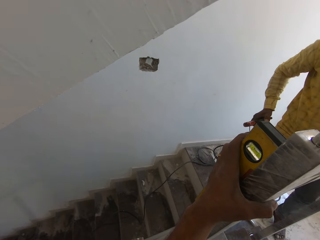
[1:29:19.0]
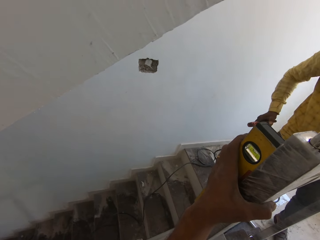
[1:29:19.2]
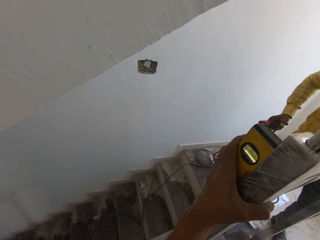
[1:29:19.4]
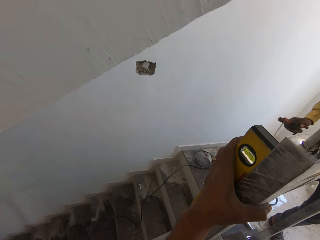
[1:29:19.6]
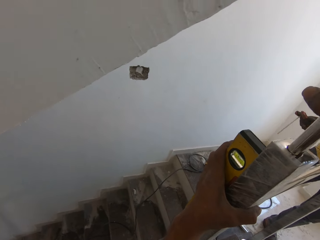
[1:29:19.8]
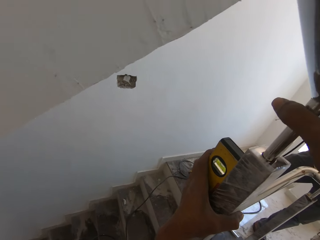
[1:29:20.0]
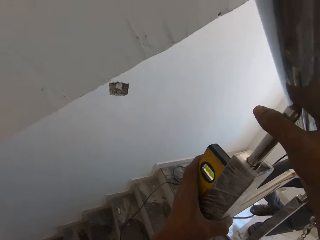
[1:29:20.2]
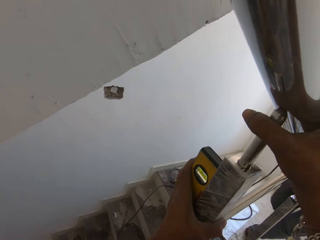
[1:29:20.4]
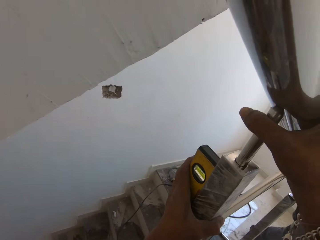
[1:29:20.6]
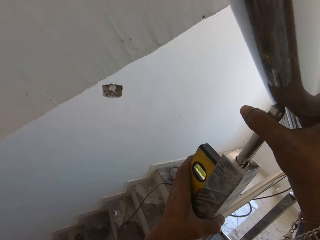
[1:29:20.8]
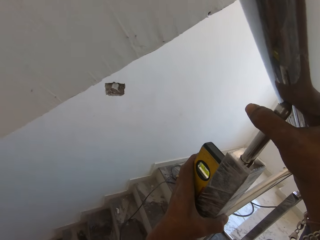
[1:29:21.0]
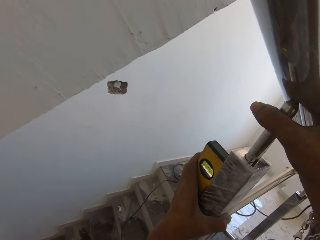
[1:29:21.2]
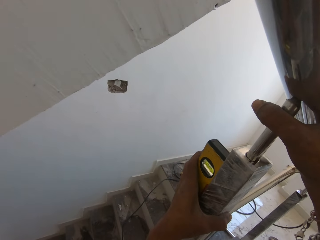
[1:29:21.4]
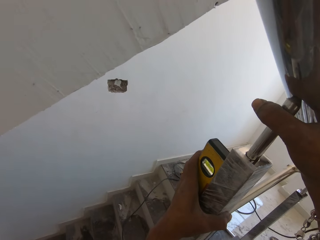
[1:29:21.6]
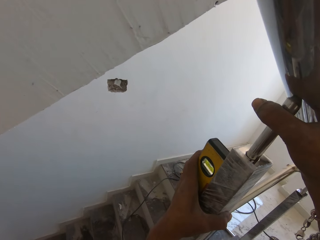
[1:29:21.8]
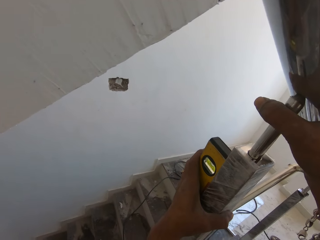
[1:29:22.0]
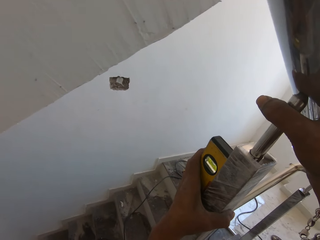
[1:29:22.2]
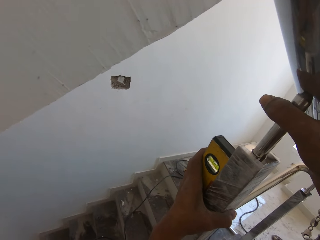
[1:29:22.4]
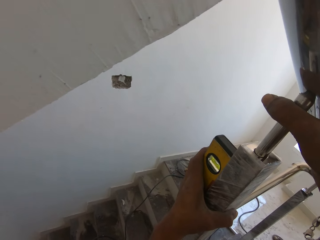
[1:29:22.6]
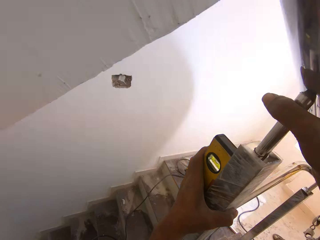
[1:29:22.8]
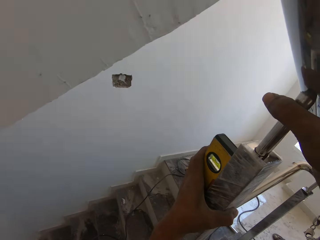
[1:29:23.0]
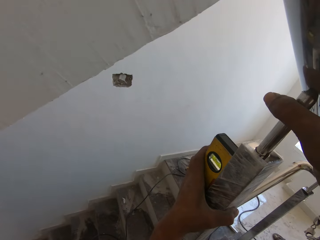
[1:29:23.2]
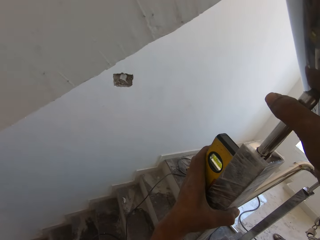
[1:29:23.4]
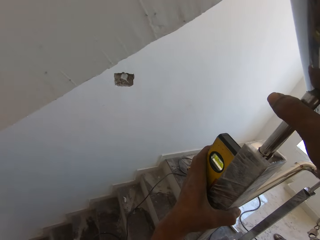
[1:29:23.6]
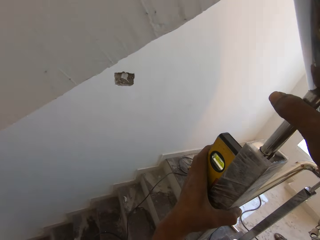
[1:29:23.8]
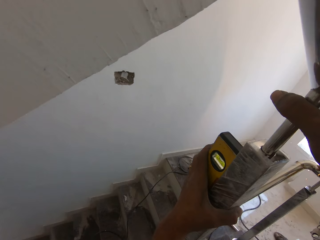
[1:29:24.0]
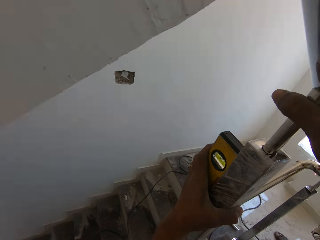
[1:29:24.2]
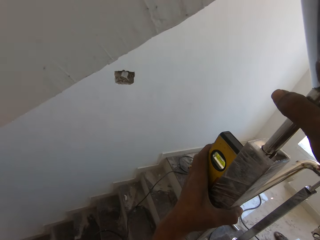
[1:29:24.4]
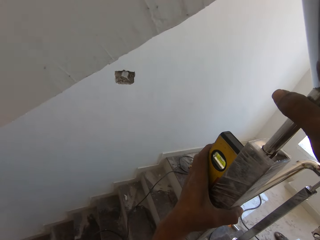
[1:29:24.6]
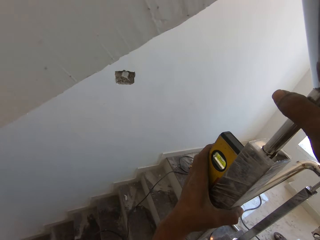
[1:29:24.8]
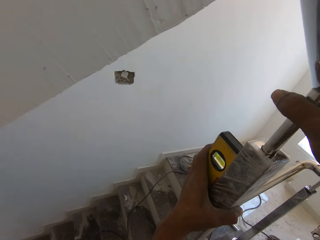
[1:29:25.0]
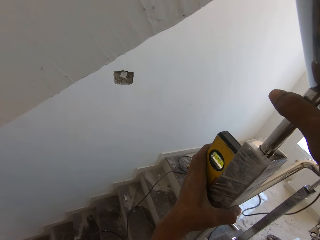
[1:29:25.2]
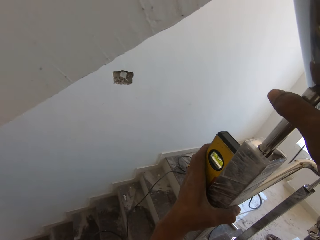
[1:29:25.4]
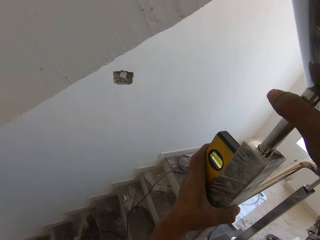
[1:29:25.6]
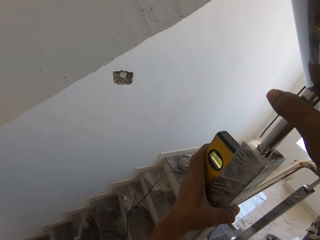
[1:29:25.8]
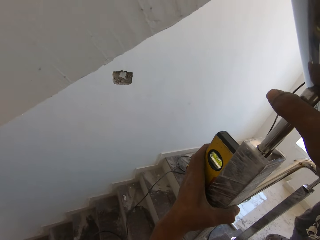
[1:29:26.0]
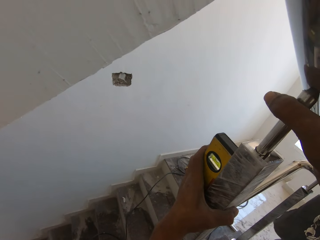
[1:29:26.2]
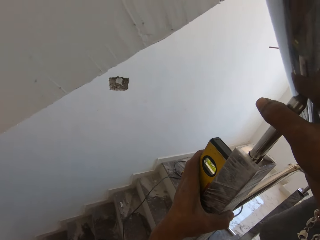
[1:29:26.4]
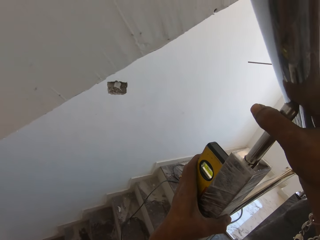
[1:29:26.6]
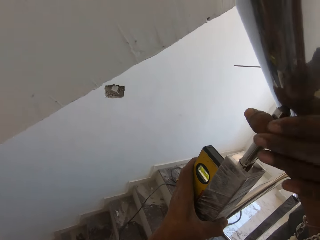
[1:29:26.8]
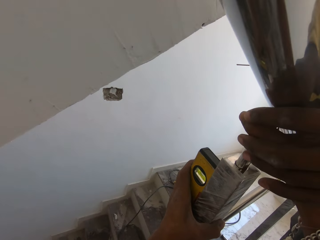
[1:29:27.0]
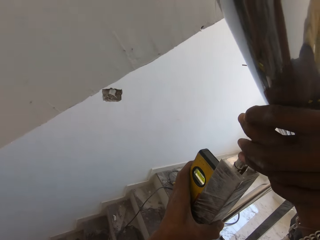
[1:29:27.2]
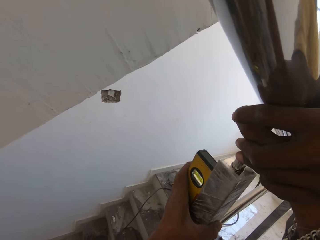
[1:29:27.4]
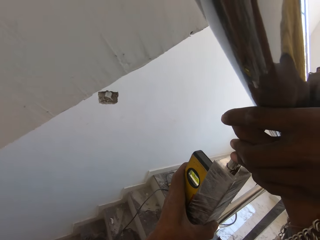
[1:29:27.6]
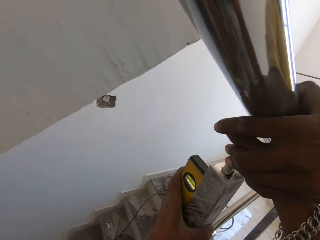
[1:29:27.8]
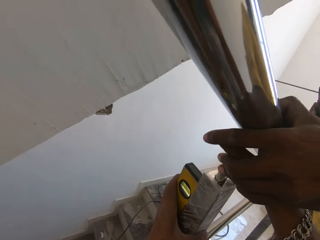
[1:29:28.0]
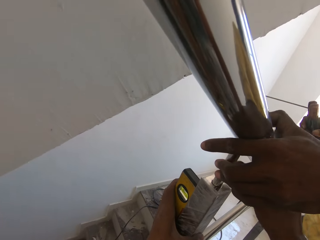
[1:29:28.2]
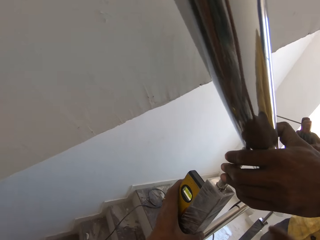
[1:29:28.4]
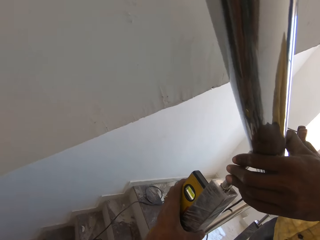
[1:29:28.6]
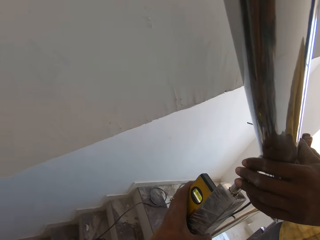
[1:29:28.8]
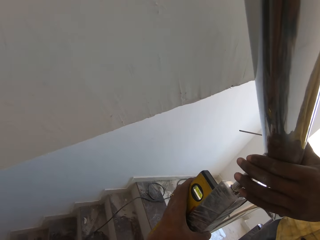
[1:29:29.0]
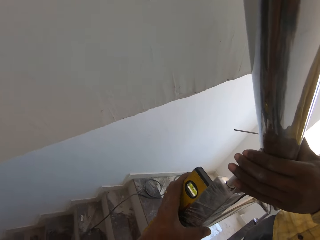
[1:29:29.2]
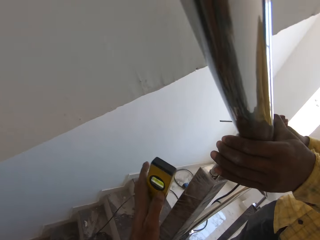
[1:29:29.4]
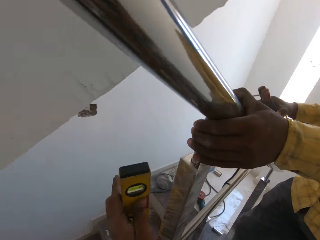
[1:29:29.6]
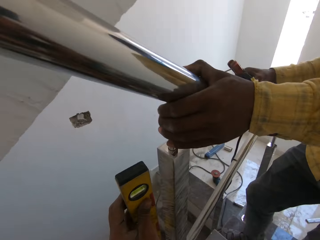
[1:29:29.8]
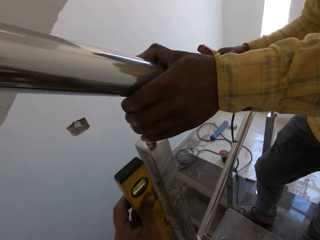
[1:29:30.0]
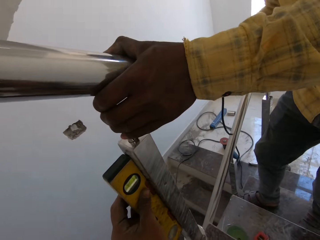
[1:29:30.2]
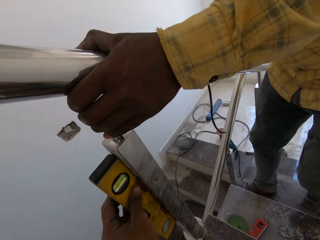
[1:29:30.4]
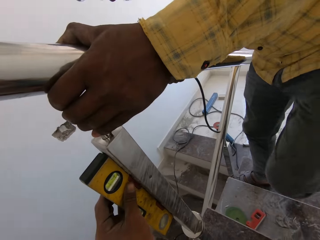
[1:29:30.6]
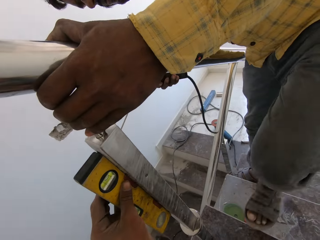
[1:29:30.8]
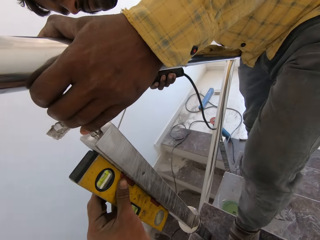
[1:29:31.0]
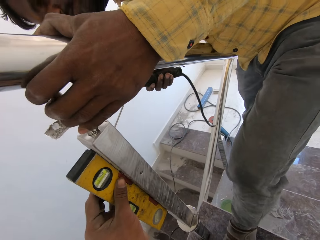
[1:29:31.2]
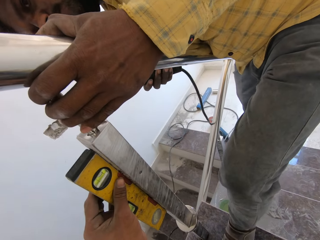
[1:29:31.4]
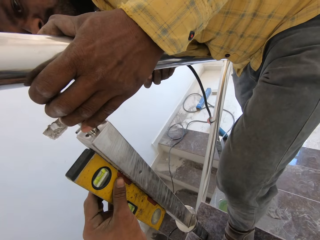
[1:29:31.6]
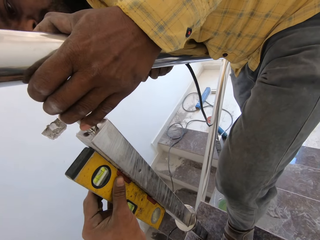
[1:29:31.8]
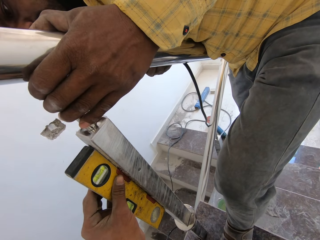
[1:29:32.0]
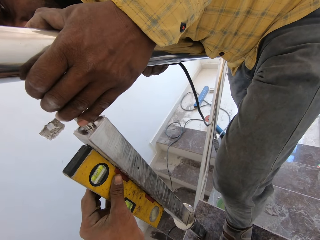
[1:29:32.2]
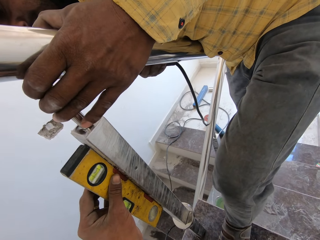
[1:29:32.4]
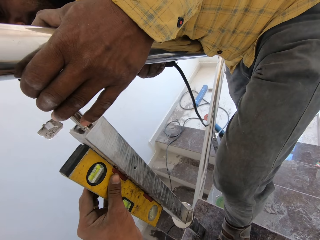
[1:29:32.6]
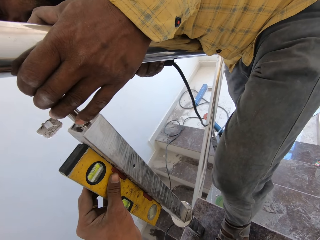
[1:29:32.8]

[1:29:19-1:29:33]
The camera wearer looks around. A man welds a metal. The man climbs up a stairway and holds the baluster with his left hand. The camera wearer looks around. He takes his right hand off the baluster. The man converses with the camera wearer. The camera wearer repositions the box beam level against the baluster with his left hand.

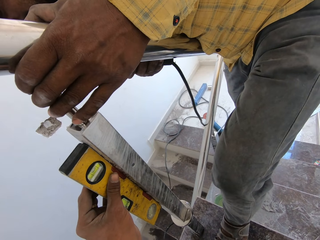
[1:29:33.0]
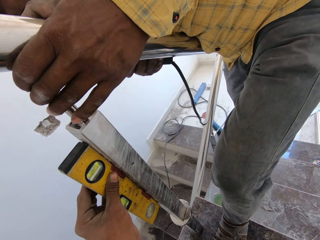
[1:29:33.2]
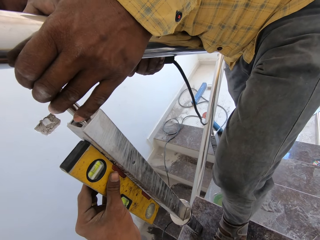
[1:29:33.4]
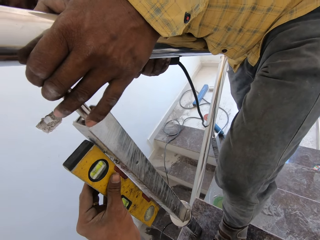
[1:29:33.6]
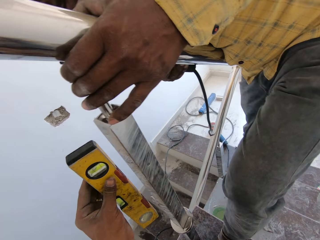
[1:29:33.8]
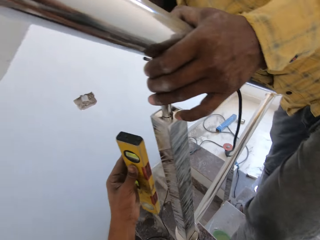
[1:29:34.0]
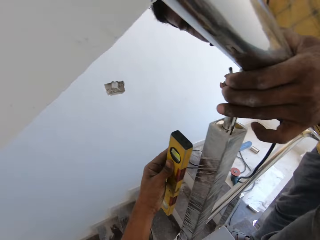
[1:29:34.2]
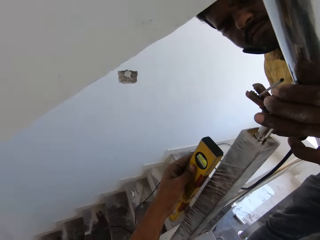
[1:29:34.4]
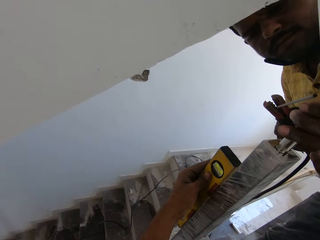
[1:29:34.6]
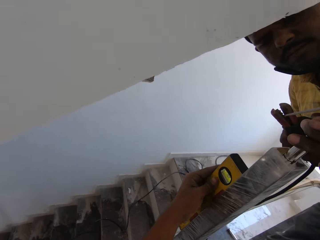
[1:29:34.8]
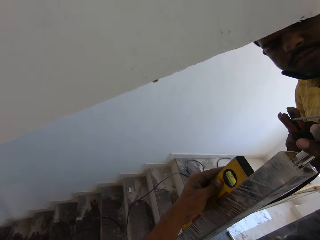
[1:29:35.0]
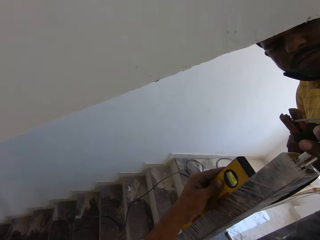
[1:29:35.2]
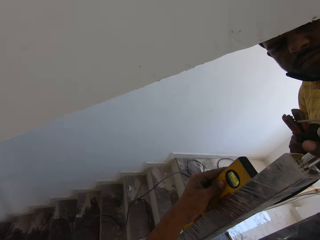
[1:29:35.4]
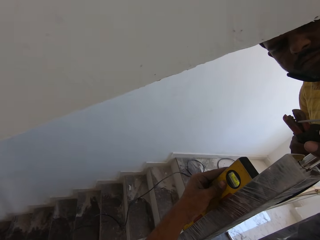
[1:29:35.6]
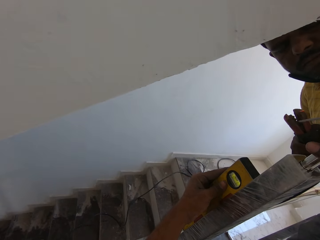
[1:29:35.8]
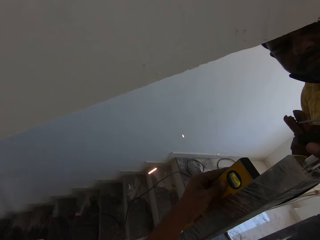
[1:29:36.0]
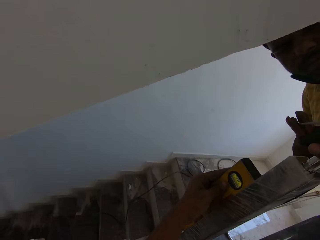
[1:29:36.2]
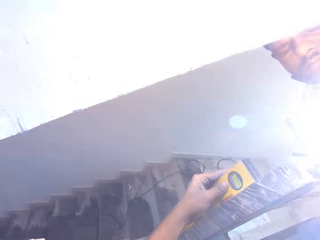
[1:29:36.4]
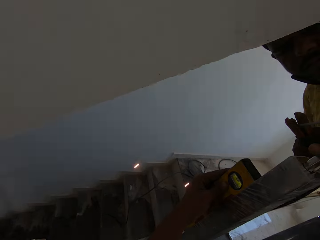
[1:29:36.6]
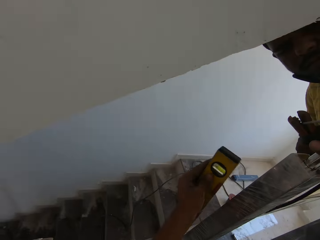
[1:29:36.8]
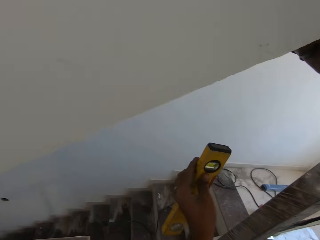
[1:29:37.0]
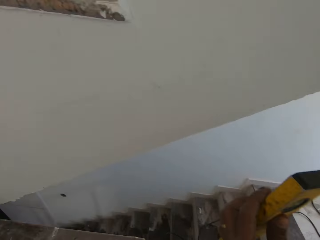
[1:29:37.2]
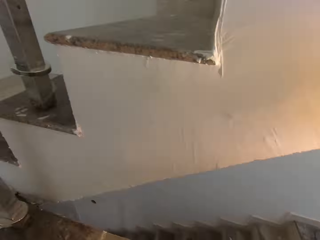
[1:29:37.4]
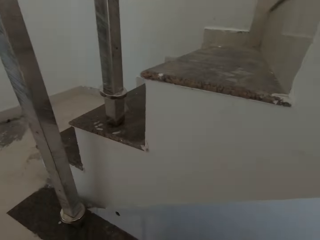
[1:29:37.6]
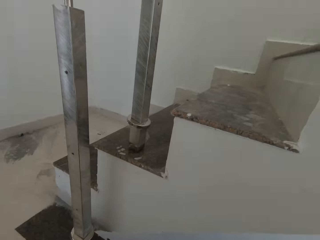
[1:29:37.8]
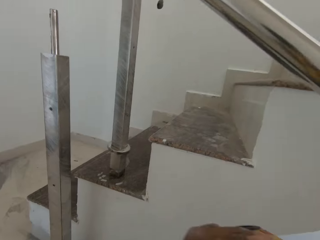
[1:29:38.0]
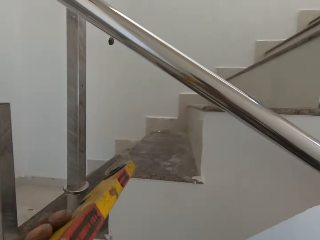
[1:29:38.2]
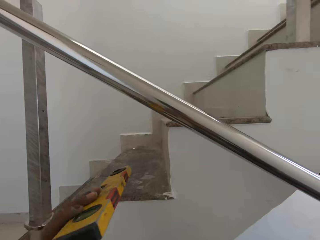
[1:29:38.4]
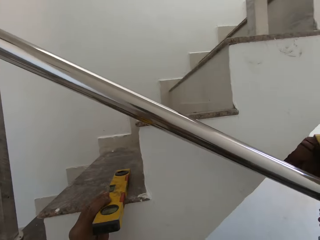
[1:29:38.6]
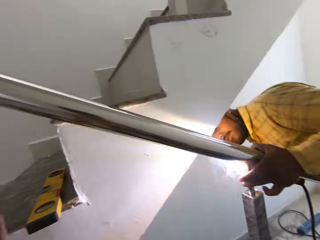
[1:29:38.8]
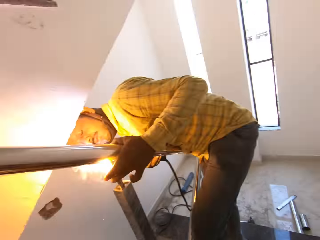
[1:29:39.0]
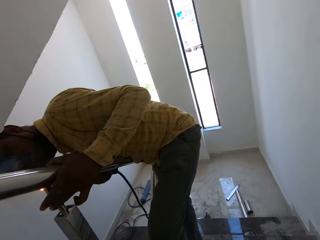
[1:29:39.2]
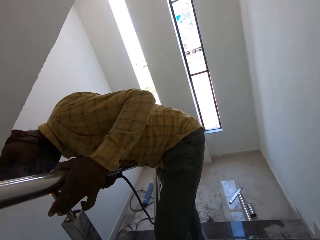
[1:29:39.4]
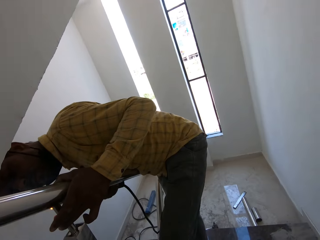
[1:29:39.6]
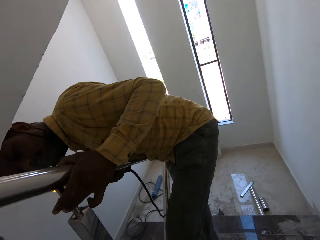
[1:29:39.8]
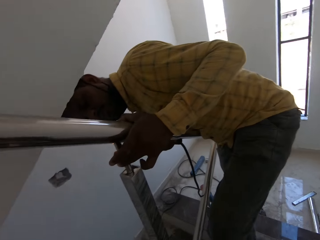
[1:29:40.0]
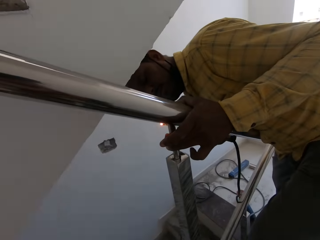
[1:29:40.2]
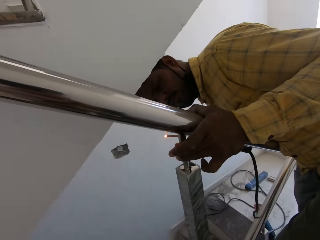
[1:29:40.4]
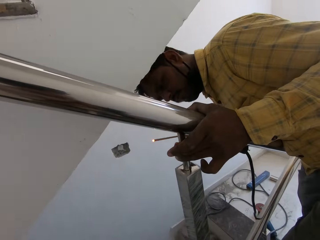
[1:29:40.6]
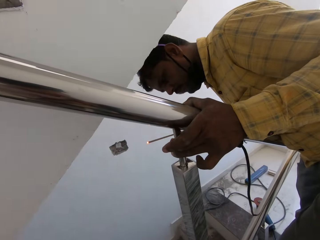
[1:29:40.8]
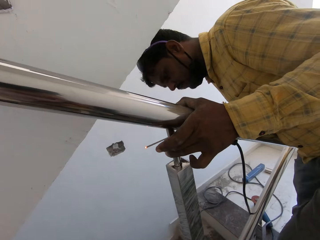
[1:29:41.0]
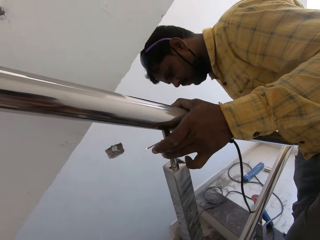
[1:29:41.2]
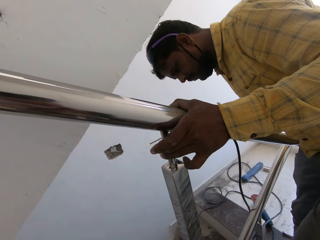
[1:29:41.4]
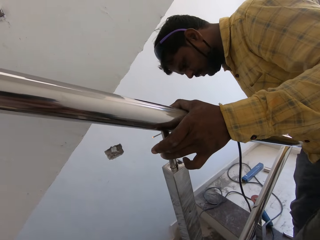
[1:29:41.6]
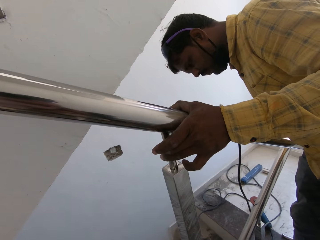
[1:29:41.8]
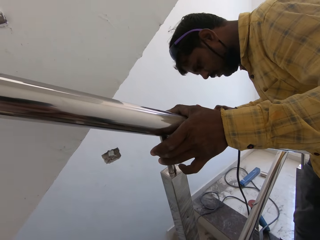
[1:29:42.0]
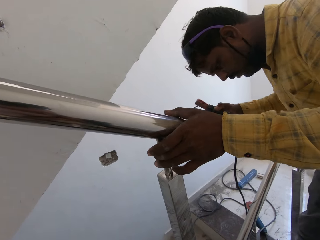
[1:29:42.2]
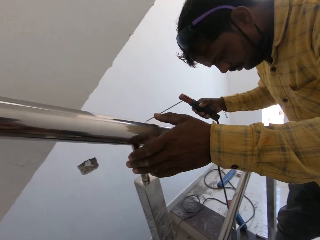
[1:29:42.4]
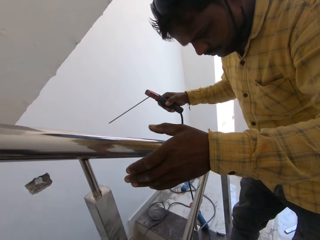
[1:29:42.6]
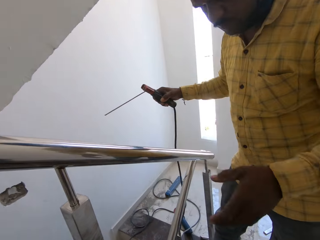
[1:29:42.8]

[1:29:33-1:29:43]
A man welds the balusters with the welding torch on the jumper cable with his right hand. The camera wearer removes the box beam level from the baluster with his left hand. He looks around. He drops the box beam level or tape on a staircase with his left hand. The man welds a metal. The camera wearer looks around.
